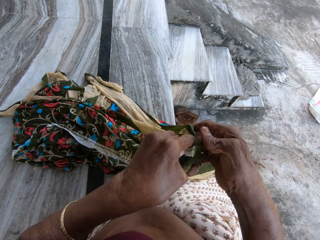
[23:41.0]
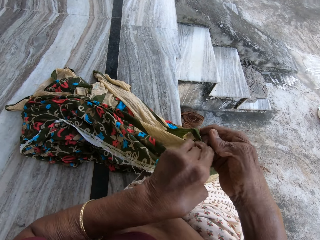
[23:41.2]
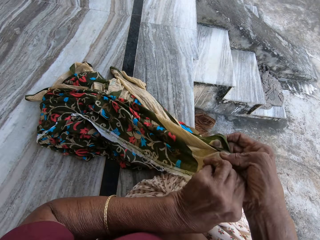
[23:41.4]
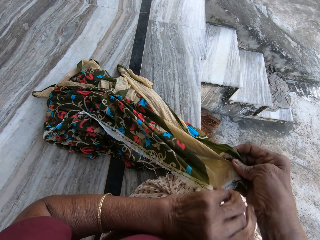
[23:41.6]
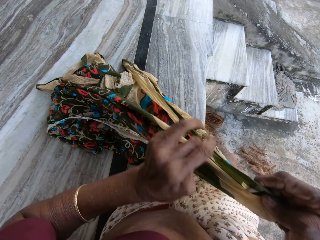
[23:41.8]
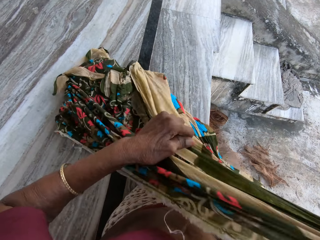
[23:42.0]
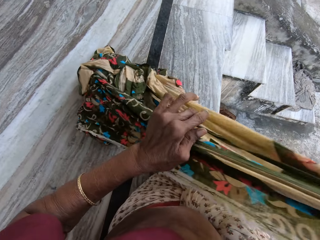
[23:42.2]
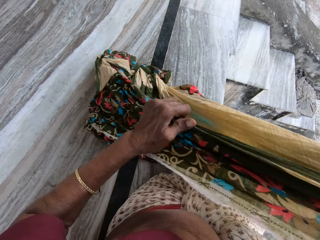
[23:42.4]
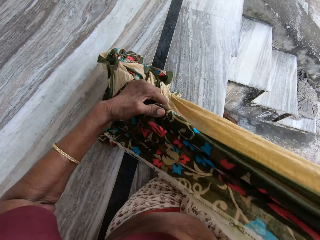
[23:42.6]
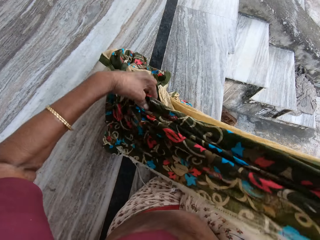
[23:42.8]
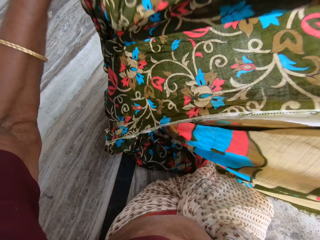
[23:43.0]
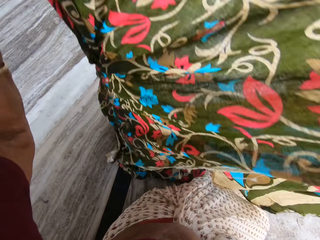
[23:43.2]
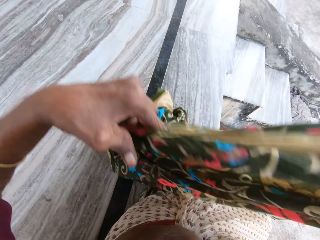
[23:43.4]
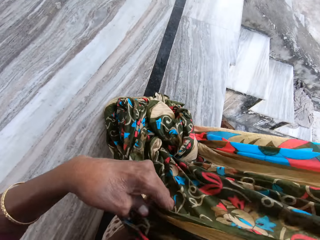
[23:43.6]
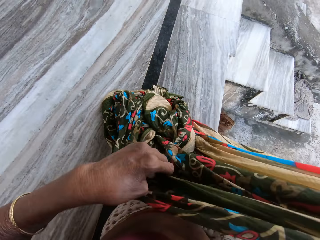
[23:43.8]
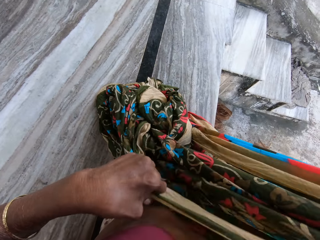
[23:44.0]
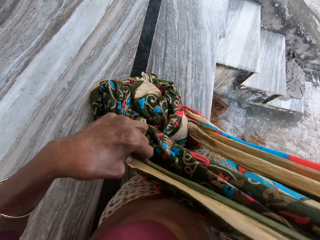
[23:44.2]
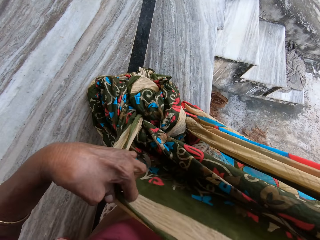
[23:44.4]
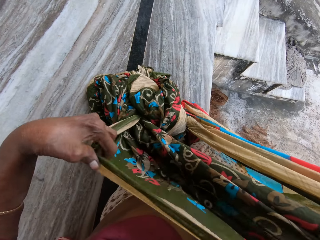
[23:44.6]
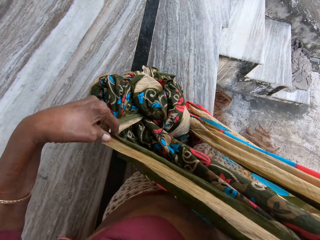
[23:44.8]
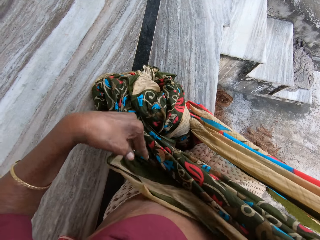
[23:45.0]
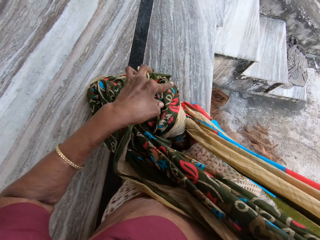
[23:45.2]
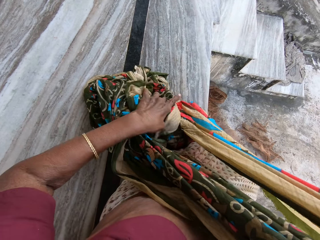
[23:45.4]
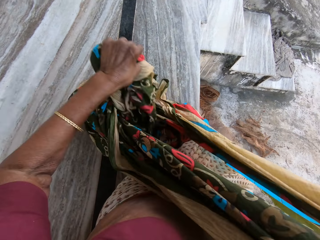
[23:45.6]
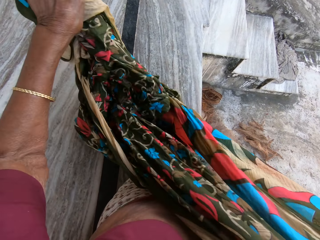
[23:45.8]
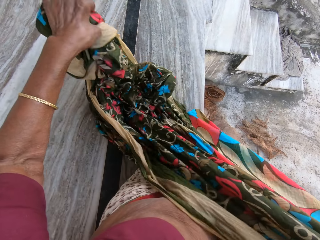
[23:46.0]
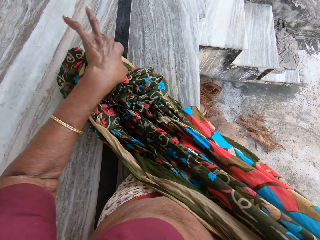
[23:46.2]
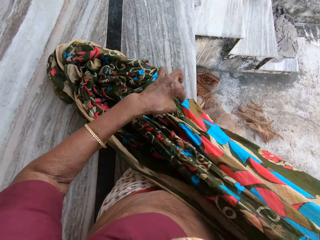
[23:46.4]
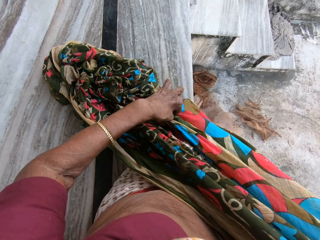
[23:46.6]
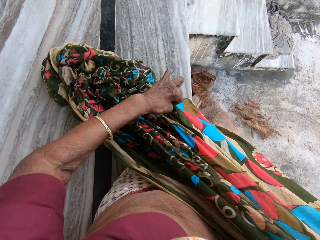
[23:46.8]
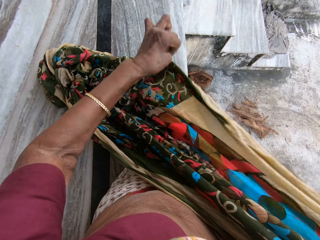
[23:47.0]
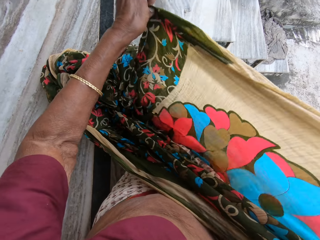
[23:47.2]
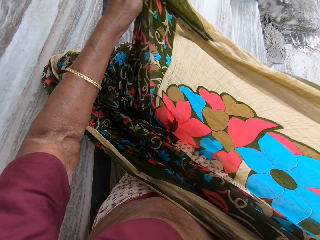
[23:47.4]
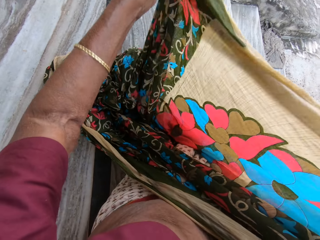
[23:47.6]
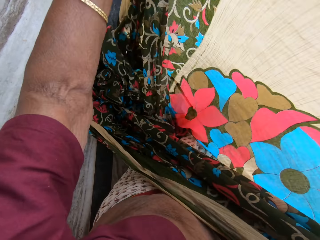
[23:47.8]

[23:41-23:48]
The camera wearer folds the cloth.

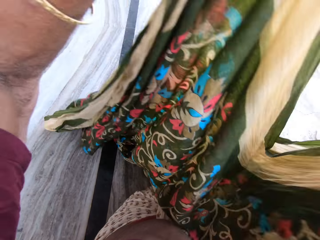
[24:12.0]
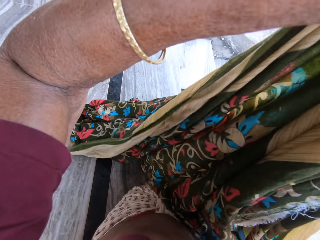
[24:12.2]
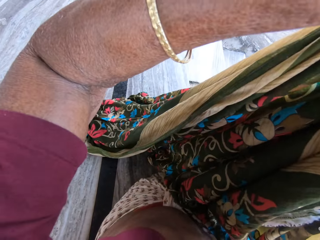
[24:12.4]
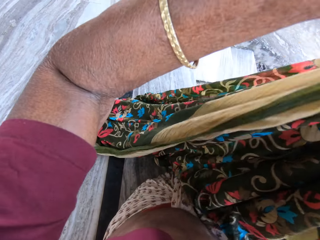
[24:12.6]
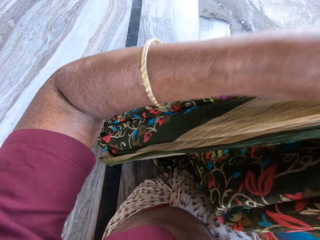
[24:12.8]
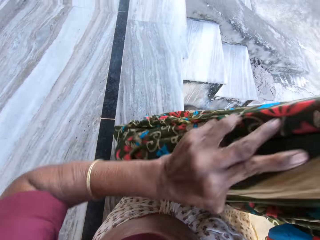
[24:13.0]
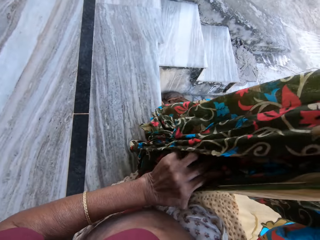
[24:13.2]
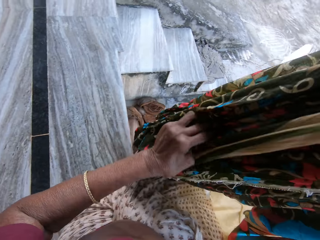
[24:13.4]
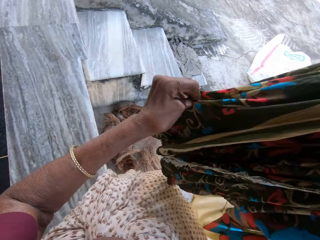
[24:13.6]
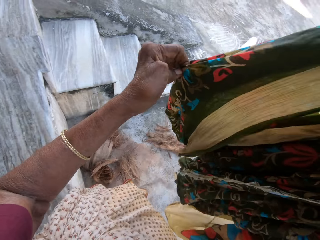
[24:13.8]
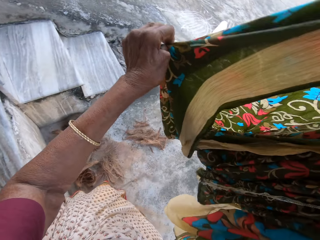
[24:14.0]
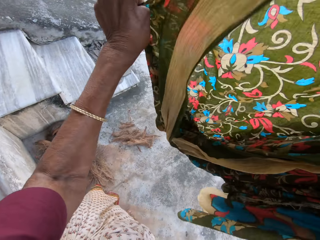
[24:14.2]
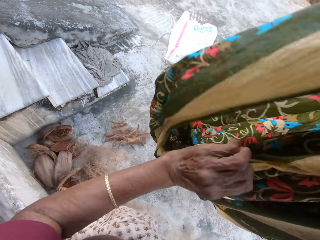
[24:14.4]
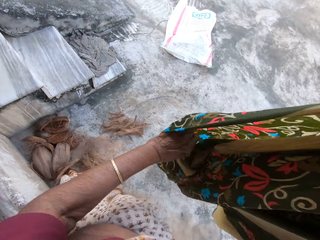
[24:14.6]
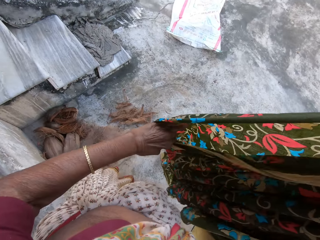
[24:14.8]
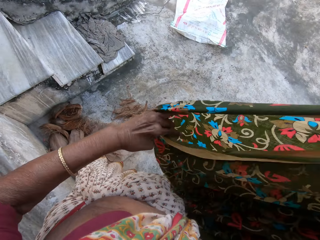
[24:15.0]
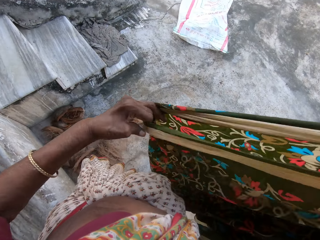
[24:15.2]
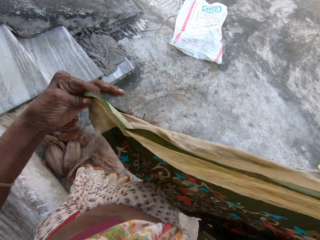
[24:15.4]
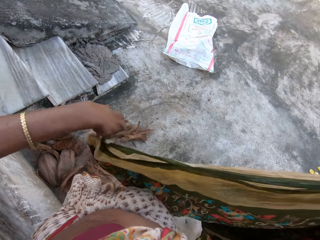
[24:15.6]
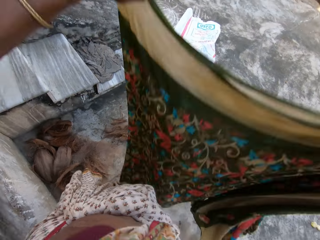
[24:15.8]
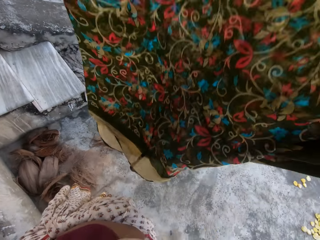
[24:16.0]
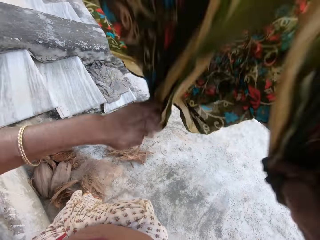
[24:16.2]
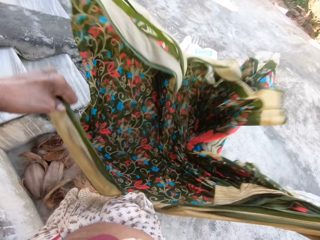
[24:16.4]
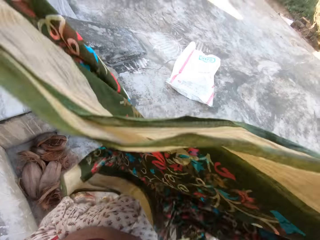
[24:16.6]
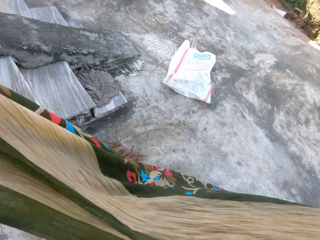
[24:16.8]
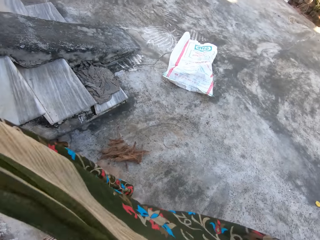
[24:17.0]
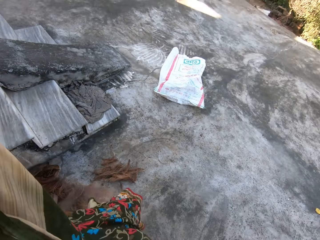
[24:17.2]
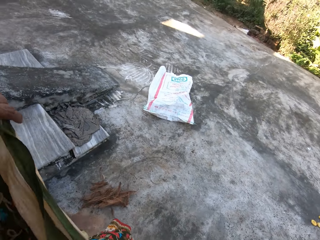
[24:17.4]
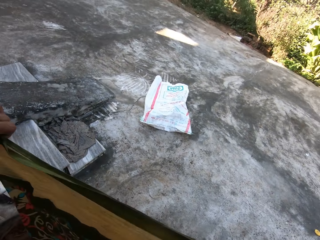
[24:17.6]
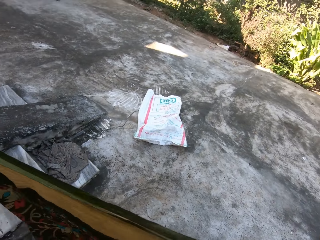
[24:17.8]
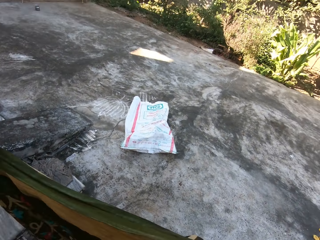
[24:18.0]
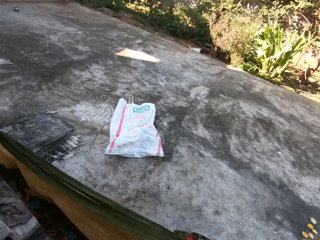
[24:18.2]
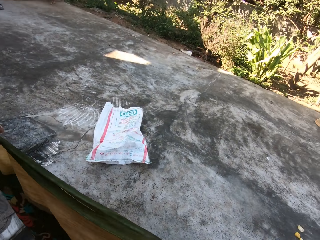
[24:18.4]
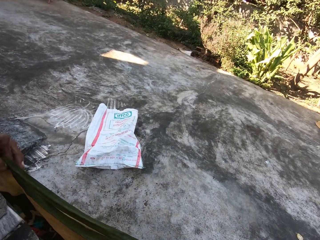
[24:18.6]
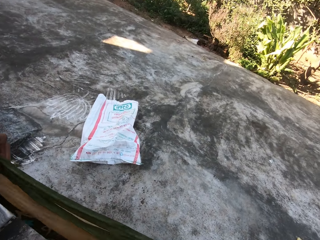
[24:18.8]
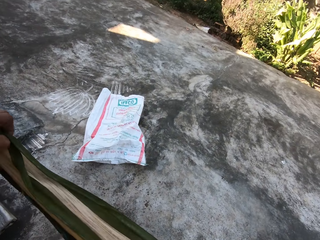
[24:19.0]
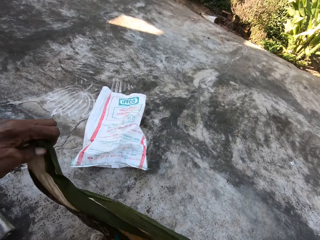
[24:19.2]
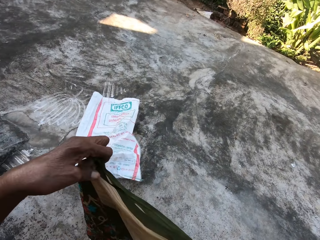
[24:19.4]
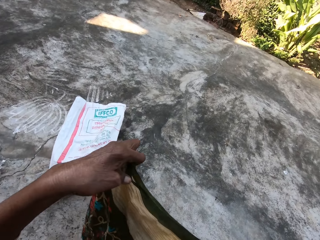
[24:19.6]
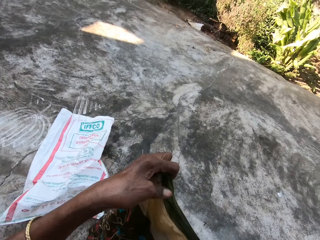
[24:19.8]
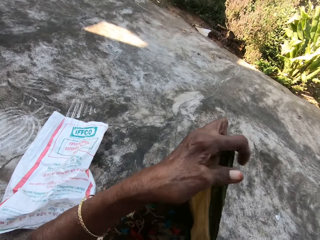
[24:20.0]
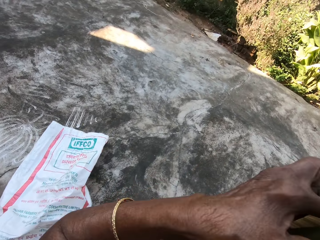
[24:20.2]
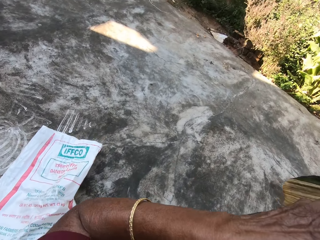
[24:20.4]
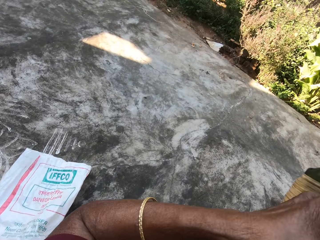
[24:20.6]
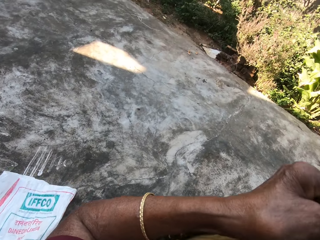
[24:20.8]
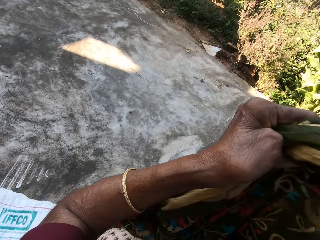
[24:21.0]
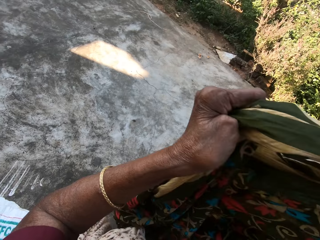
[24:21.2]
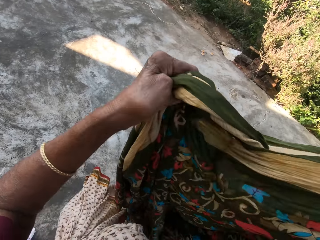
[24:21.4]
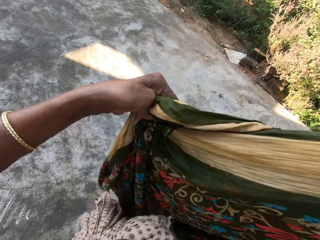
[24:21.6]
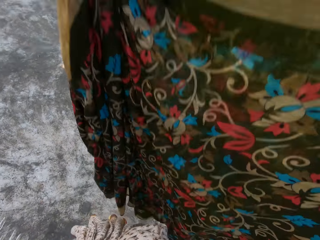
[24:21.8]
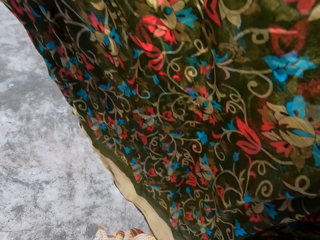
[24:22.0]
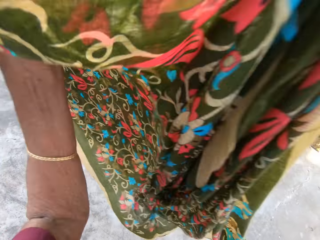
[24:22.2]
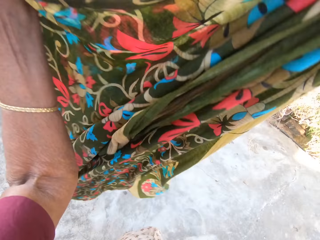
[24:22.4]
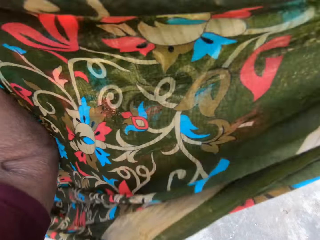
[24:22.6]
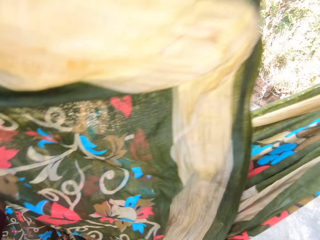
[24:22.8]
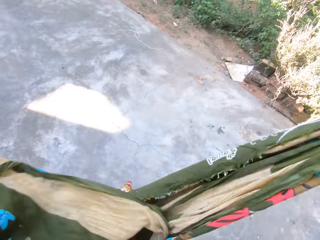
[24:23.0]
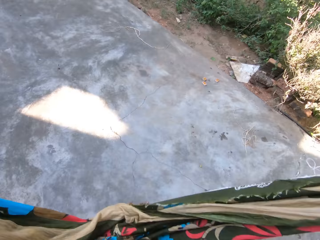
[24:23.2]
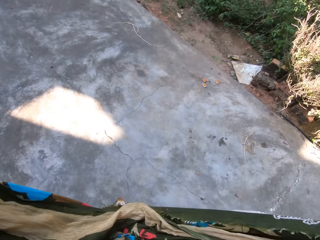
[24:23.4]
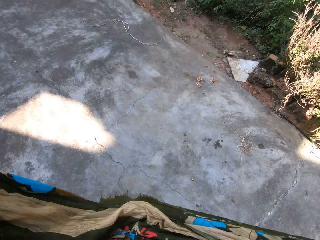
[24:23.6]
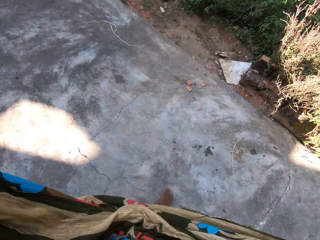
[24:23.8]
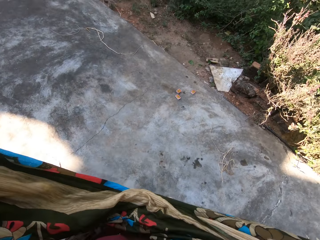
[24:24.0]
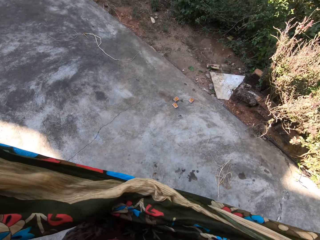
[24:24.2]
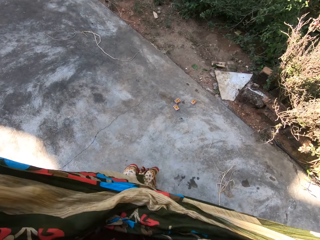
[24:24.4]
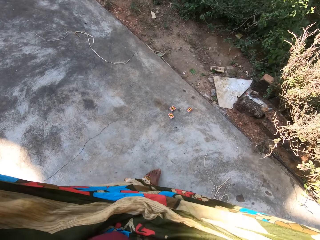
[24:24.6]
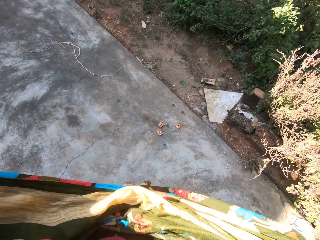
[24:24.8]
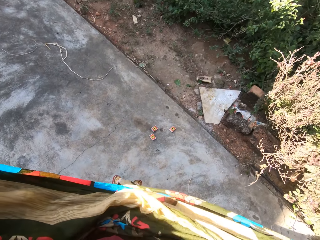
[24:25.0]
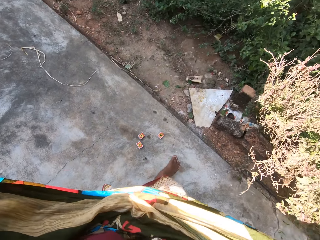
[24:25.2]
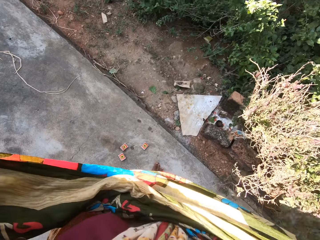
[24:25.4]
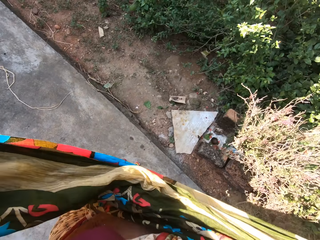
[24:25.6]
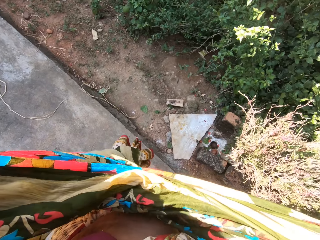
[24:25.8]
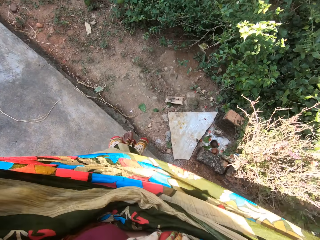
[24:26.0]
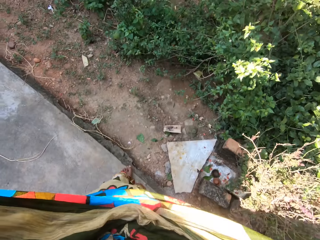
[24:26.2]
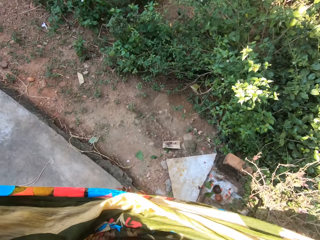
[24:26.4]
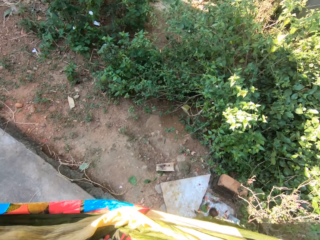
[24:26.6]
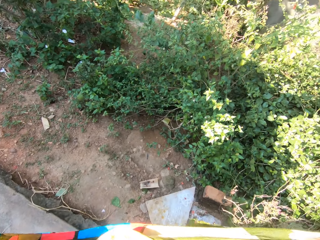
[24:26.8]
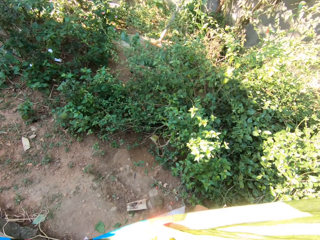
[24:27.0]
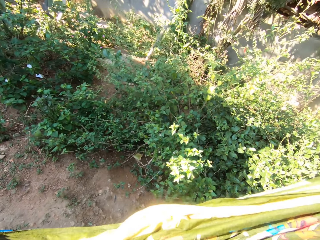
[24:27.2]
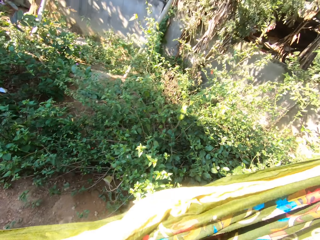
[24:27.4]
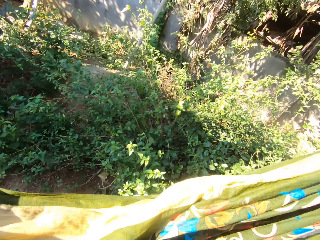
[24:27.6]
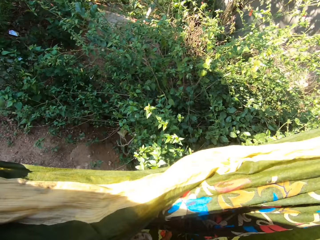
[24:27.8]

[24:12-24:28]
The camera wearer stands from the deck. They flap the wrapper. They hold the wrapper with both hands. They walk to another clothes line. They adjust the linen of the wrapper.
